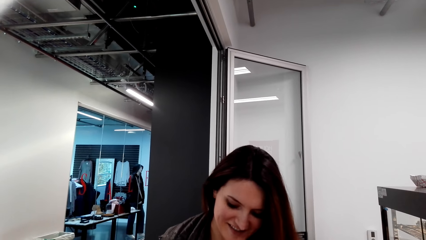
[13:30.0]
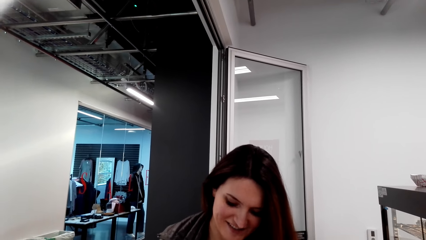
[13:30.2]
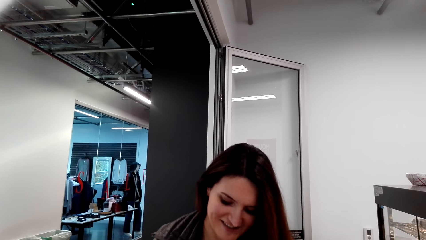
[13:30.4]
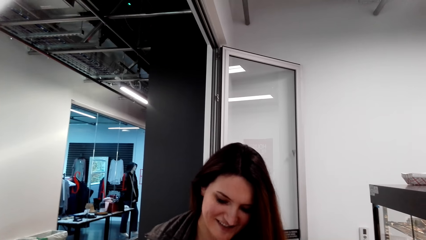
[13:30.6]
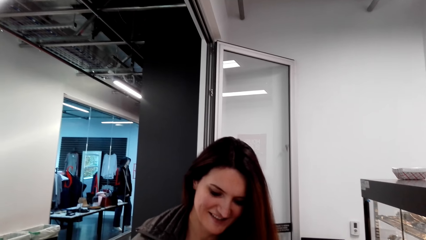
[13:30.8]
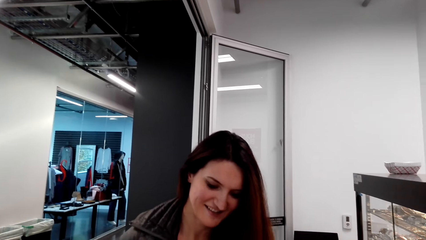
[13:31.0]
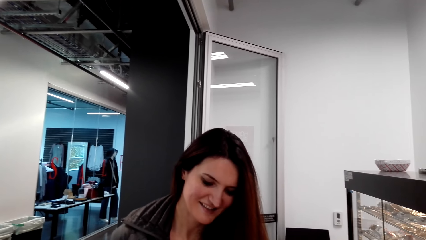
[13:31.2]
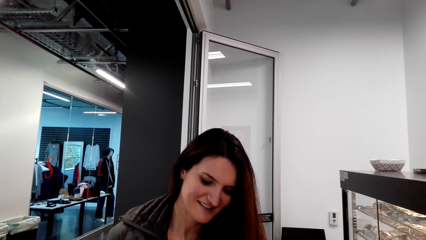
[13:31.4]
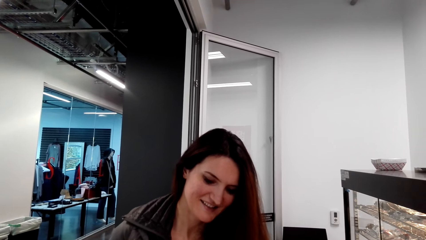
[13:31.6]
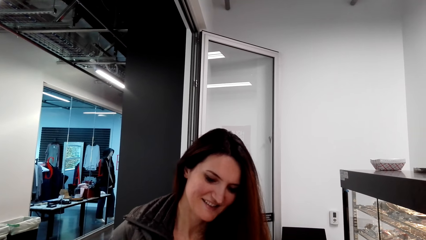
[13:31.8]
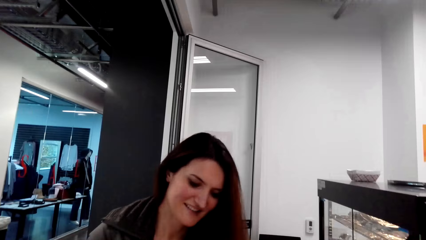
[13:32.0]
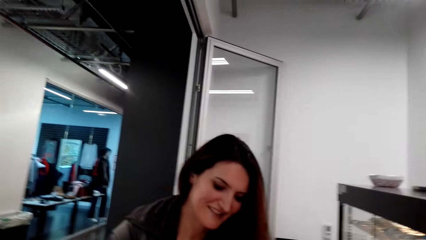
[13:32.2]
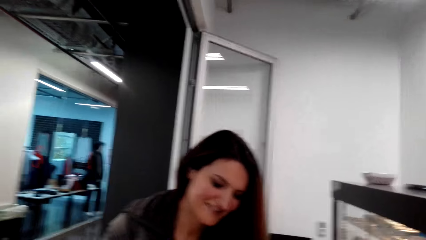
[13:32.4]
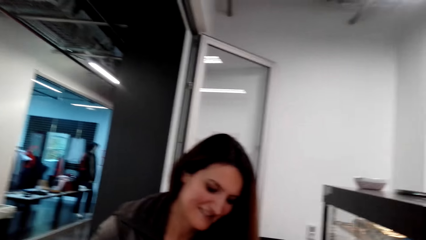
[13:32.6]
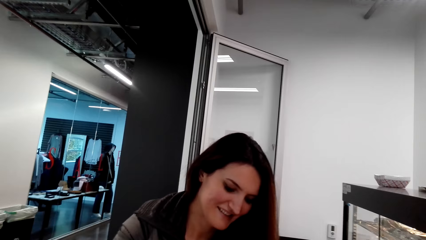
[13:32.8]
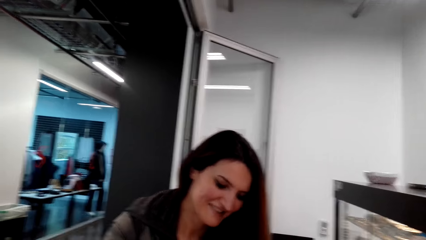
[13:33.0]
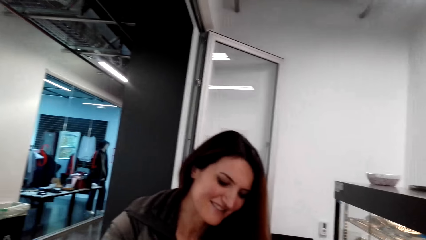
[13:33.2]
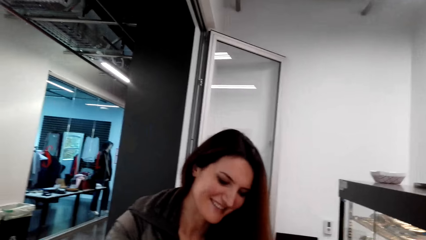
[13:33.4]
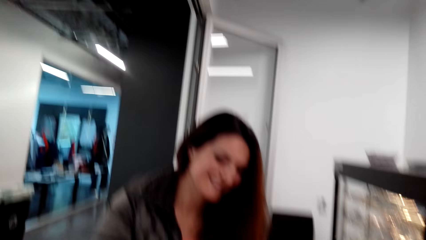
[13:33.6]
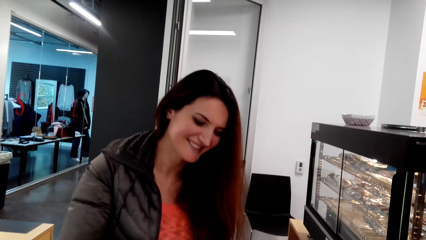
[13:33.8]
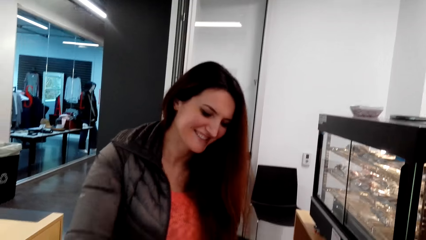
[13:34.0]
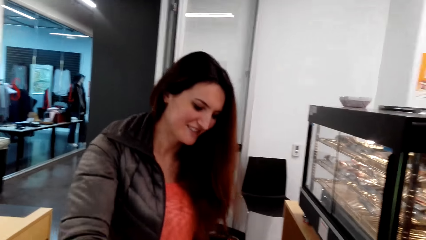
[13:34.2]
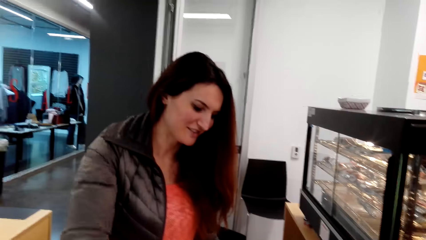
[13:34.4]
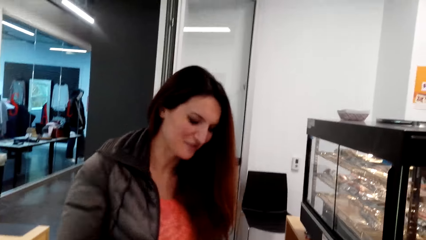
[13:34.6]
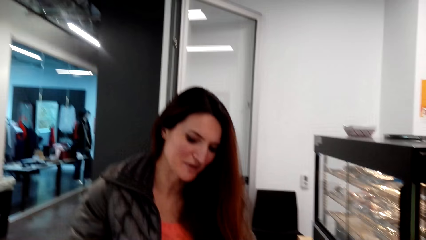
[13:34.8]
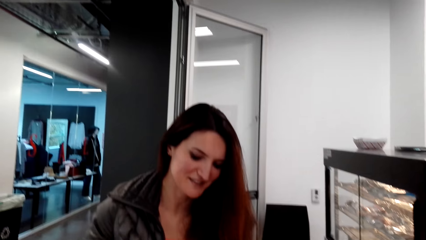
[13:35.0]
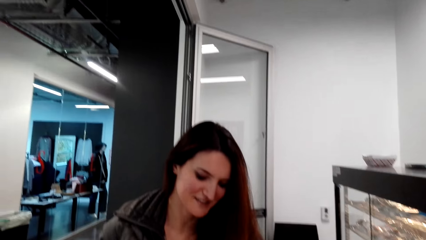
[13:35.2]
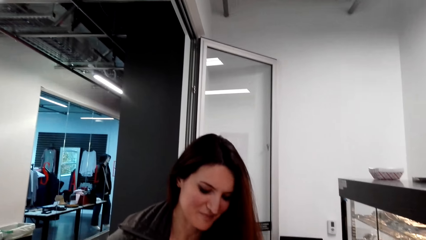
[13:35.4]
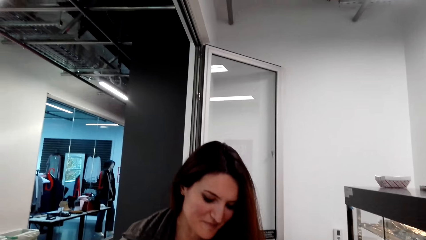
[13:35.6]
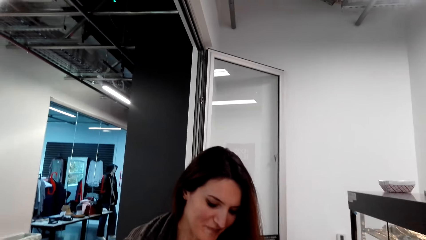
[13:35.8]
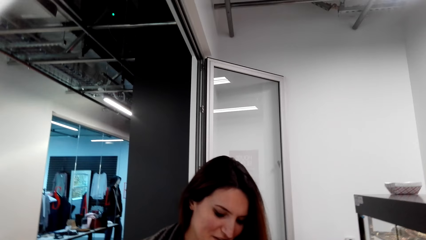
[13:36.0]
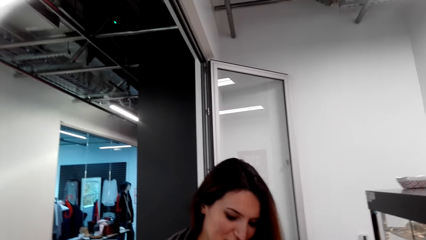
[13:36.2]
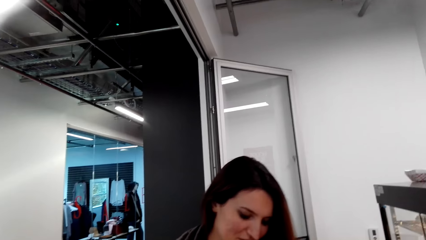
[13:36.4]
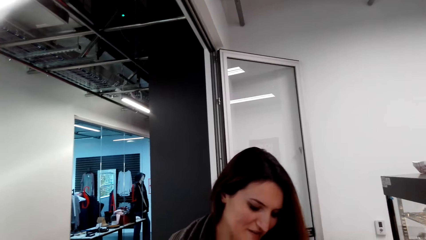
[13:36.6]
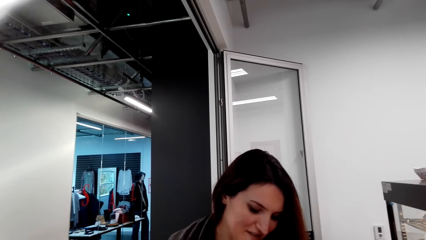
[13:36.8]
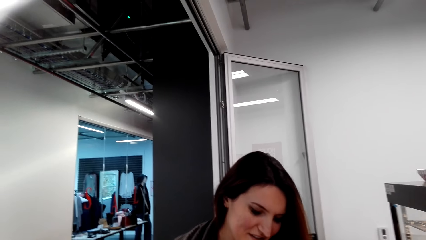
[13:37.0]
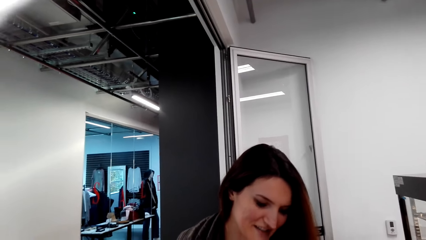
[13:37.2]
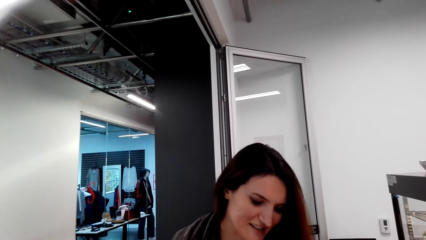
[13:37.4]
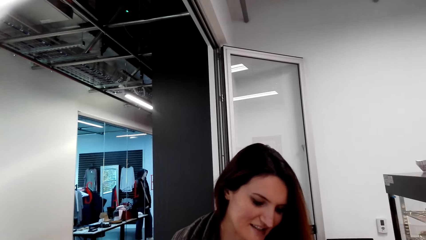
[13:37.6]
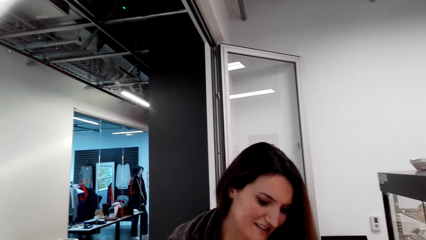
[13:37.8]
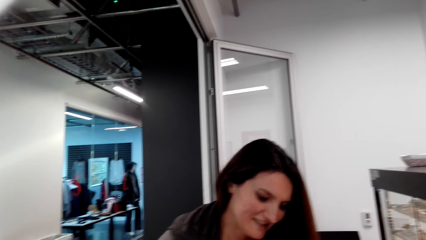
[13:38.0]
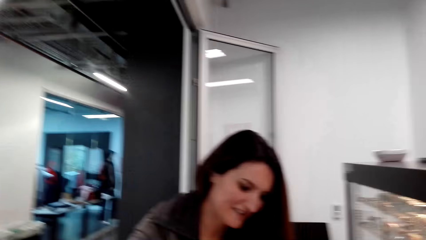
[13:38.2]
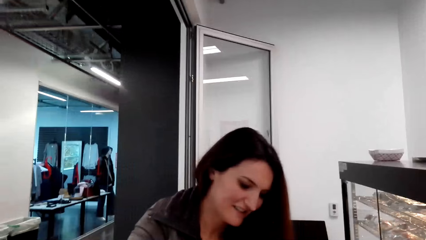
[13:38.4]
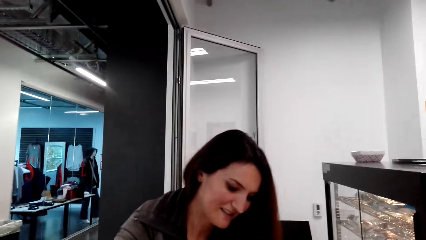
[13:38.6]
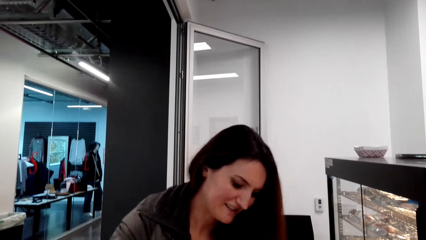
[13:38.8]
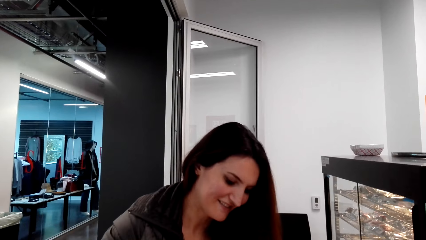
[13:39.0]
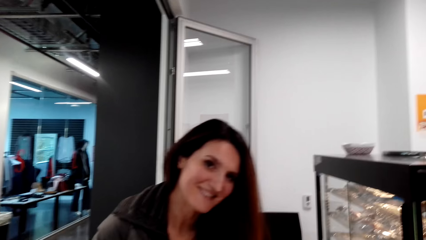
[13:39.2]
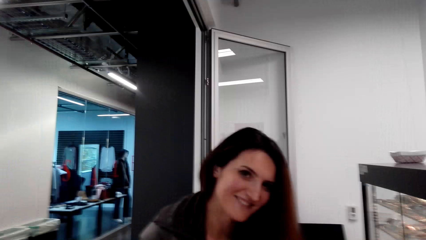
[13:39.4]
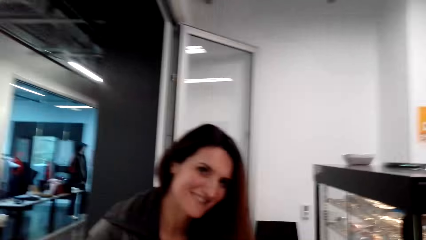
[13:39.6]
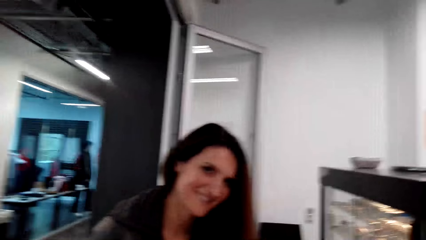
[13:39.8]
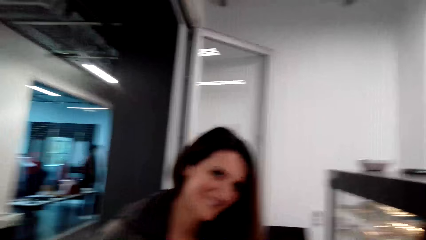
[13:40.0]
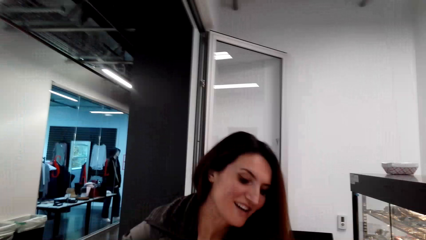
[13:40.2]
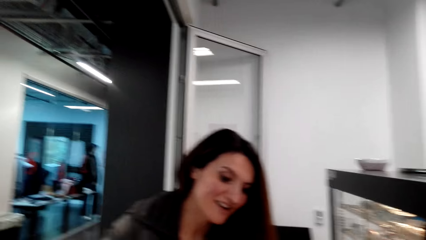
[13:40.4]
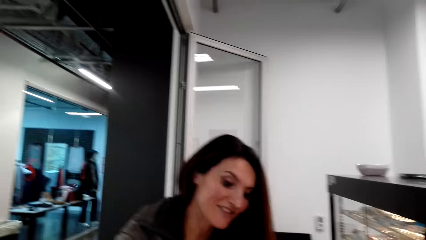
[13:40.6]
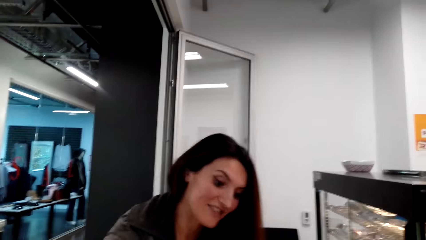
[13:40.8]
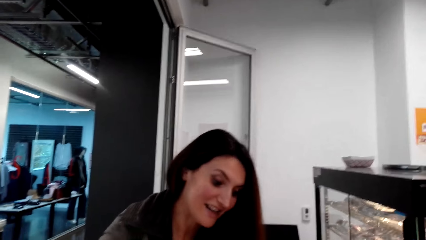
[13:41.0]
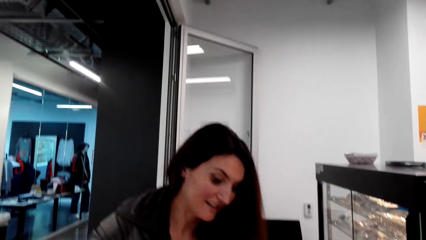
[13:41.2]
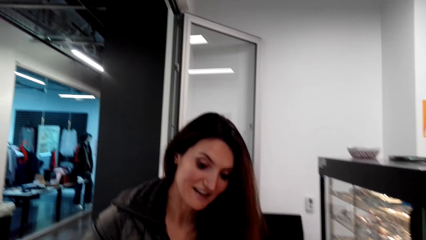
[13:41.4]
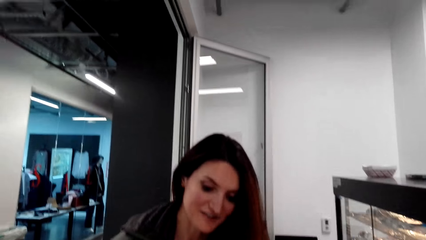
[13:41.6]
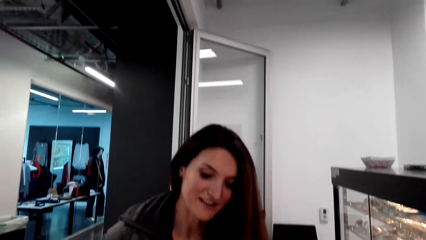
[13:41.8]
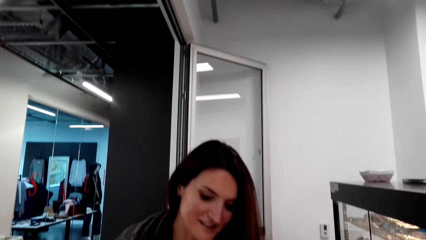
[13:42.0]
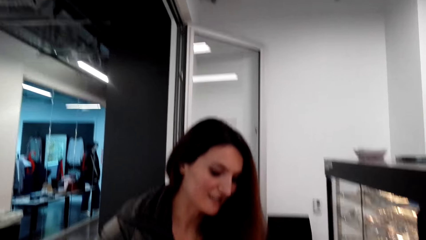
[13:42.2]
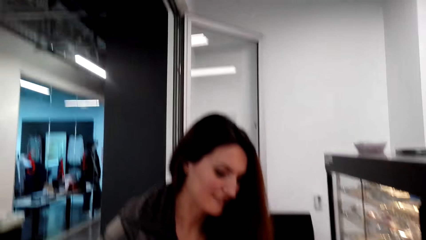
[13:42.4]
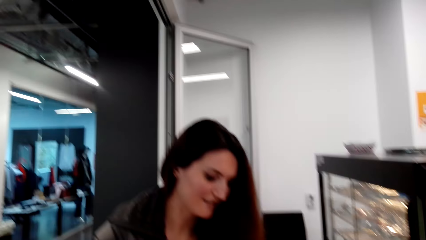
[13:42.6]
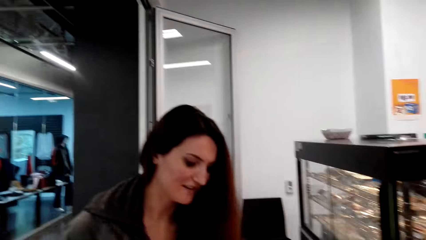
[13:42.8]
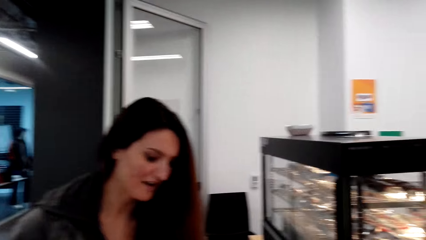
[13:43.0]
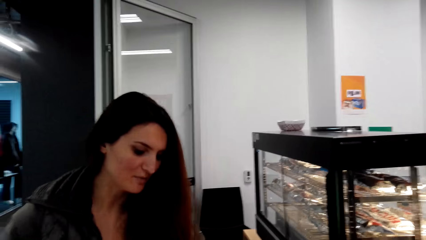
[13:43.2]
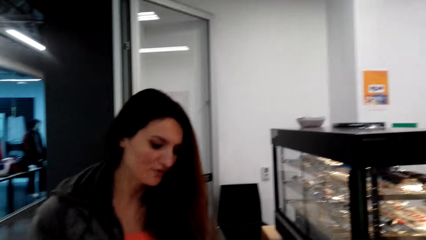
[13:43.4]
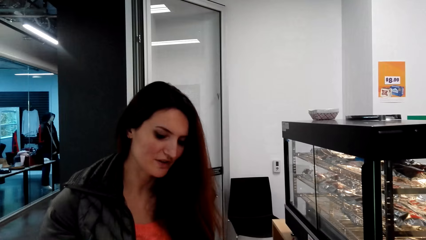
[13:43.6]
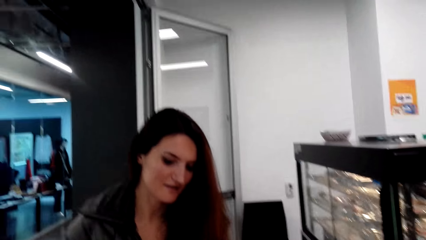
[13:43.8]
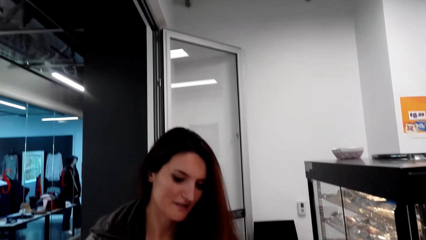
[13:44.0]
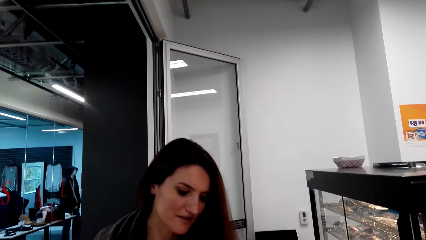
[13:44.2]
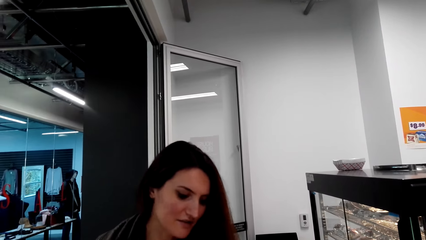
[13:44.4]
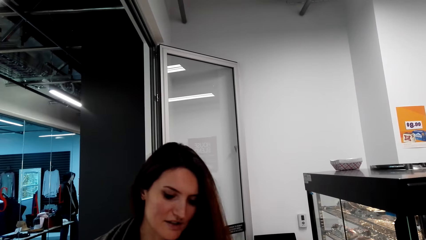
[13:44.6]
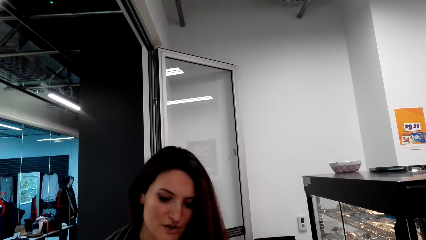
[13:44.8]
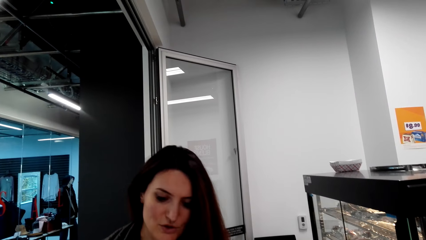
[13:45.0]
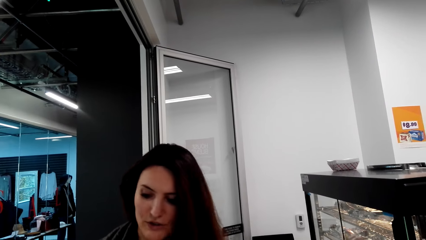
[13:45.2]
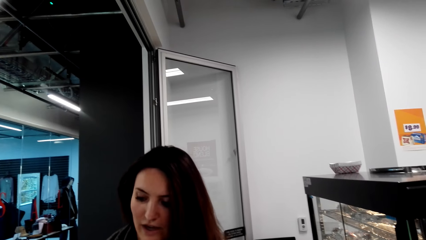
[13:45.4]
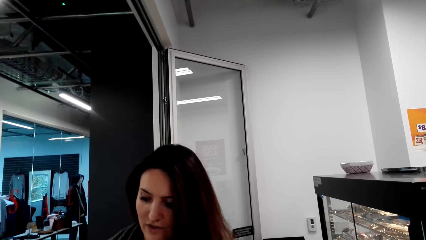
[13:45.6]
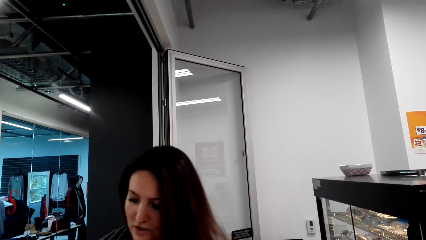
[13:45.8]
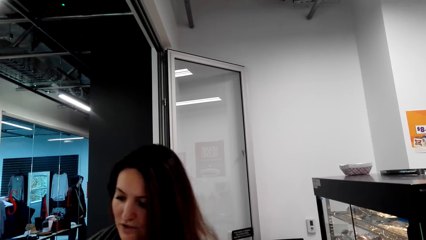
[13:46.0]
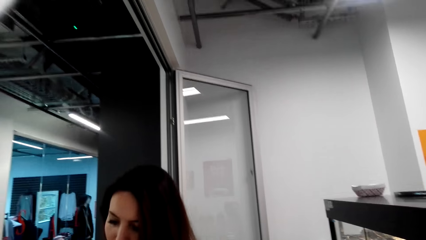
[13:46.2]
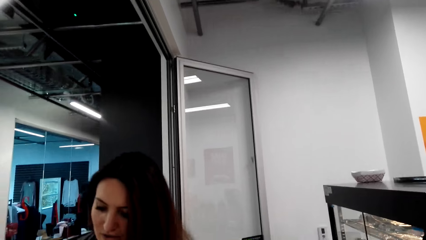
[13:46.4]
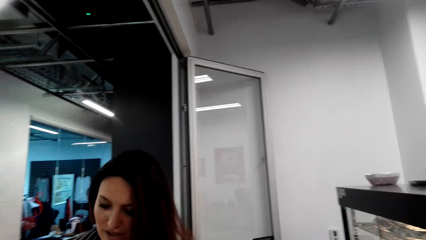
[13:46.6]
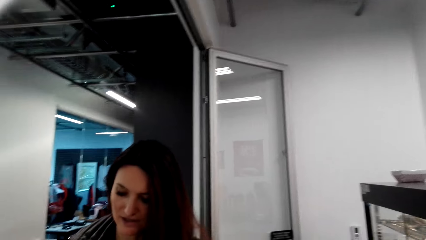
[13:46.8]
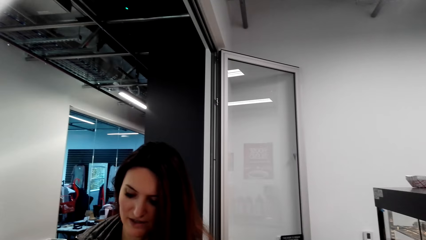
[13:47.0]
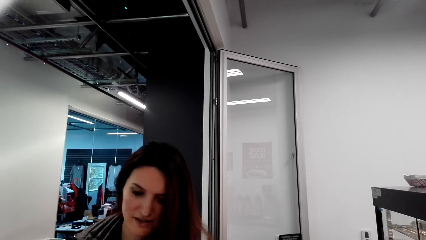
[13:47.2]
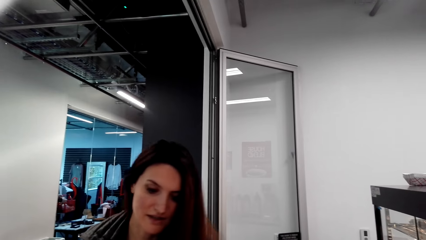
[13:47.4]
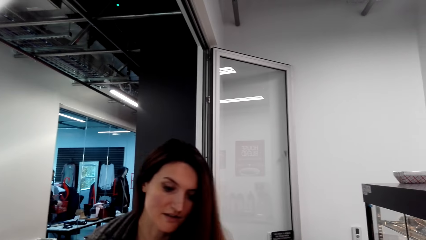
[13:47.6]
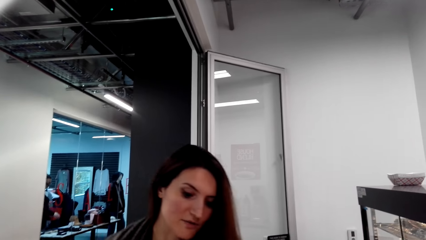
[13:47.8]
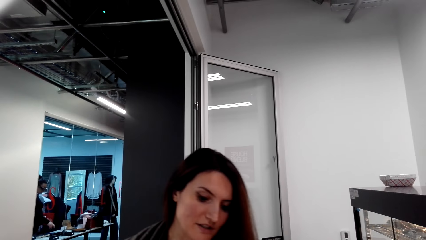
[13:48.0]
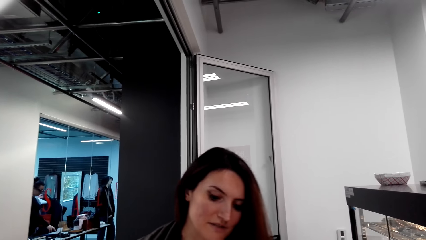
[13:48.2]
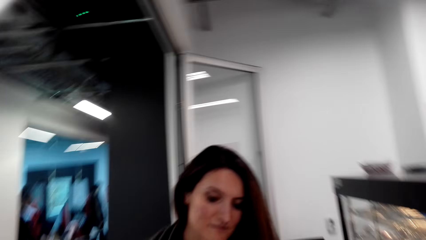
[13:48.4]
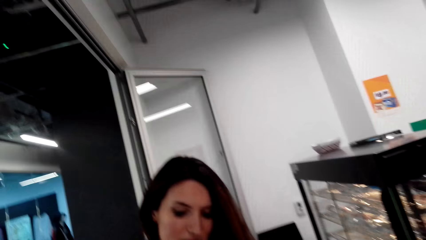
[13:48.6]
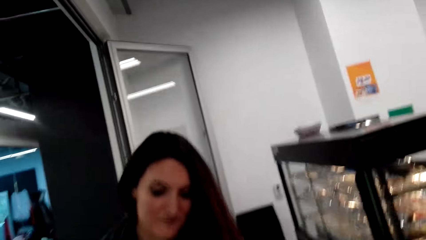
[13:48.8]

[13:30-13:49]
The camera wearer interacts with a woman. They look up.
